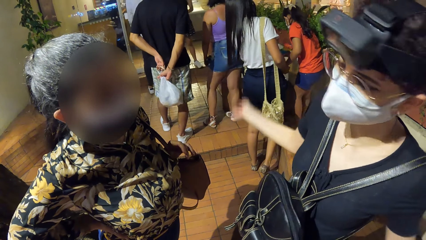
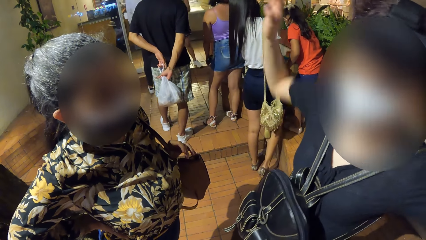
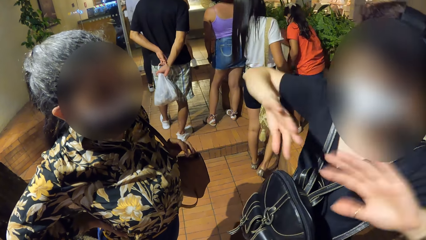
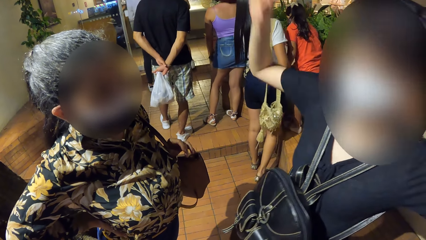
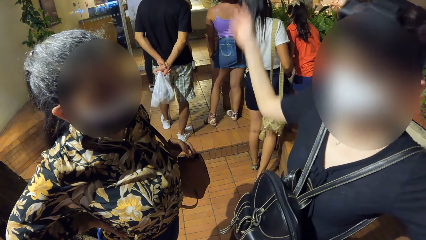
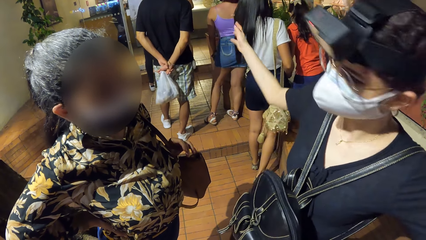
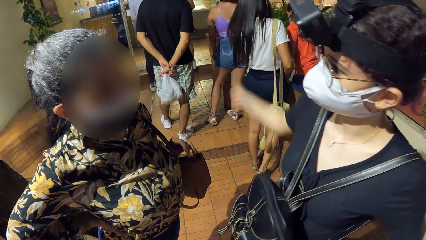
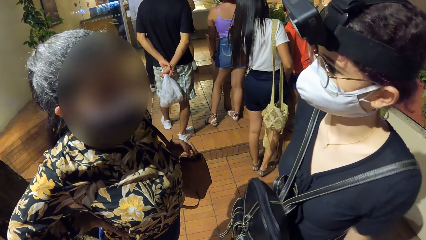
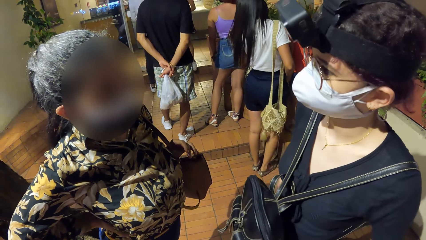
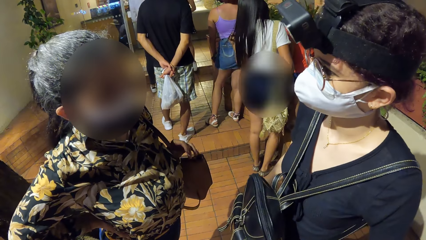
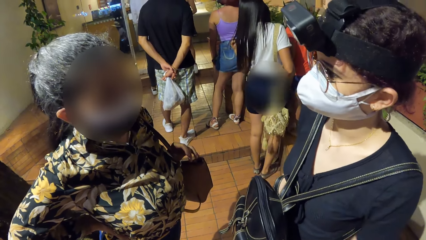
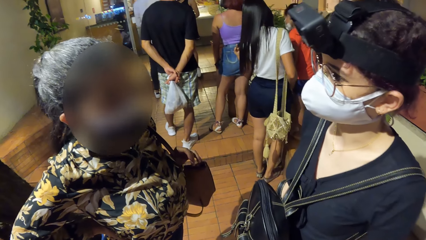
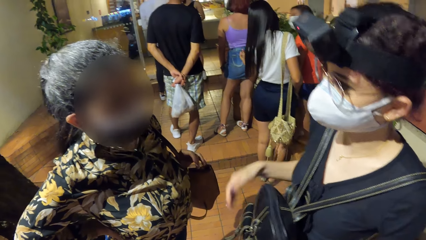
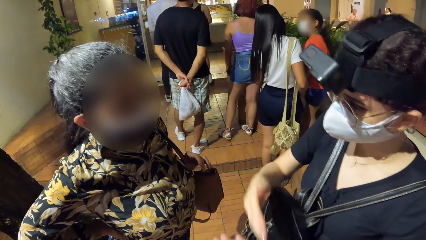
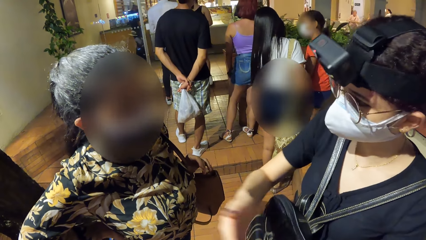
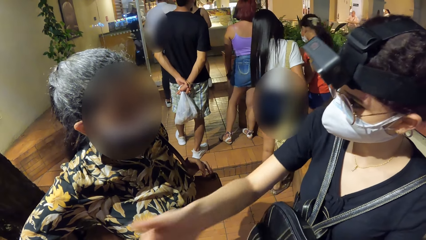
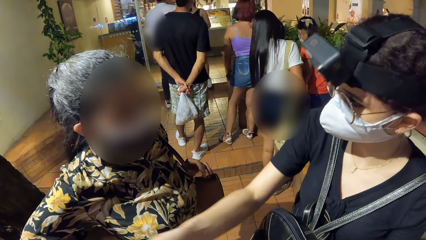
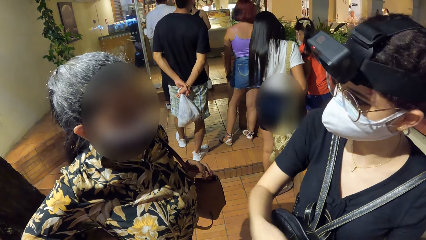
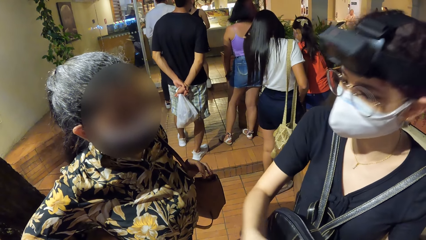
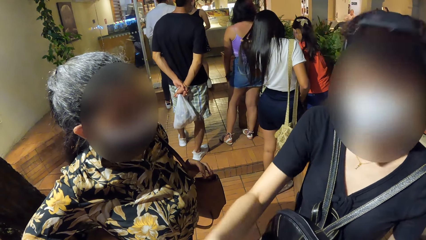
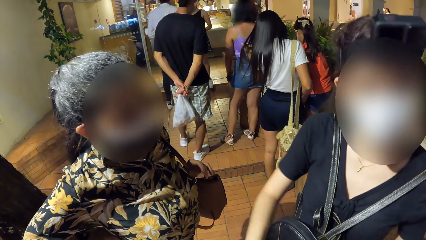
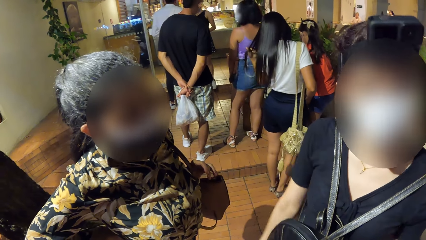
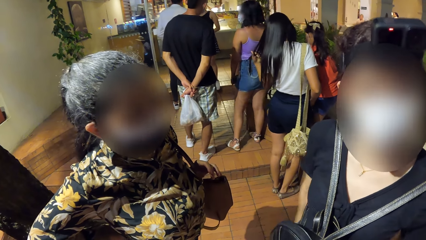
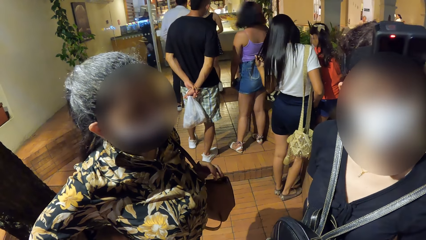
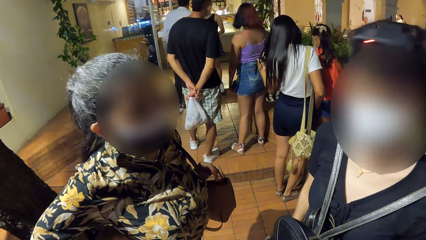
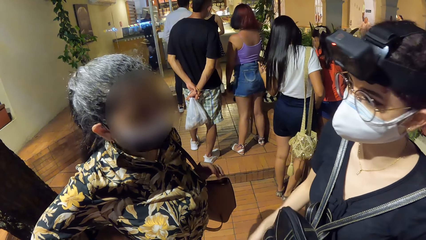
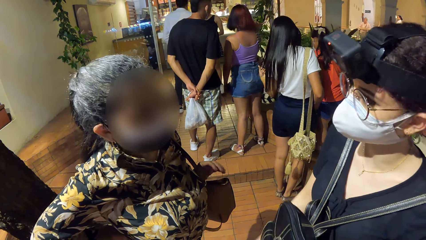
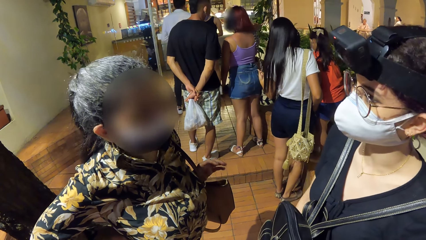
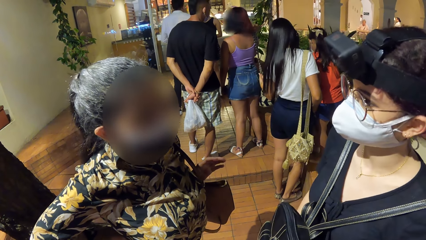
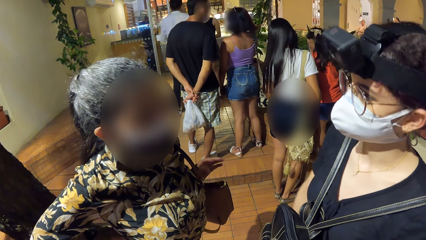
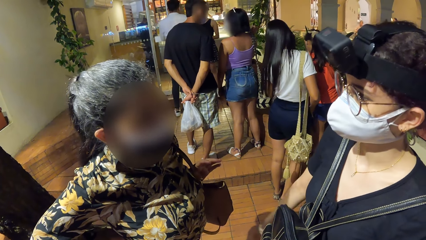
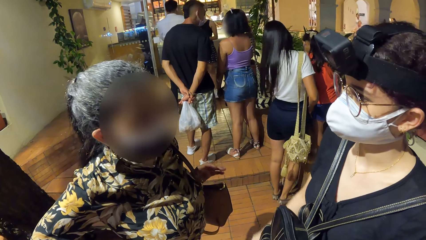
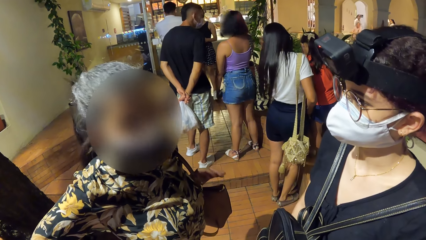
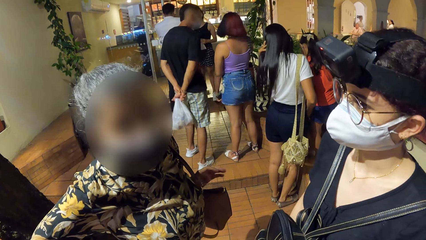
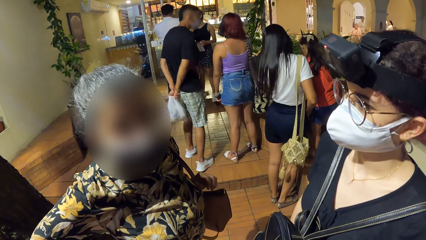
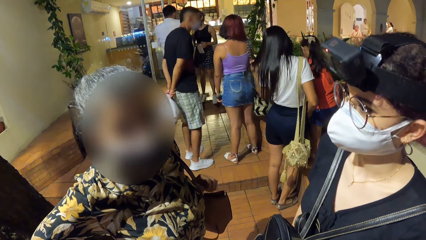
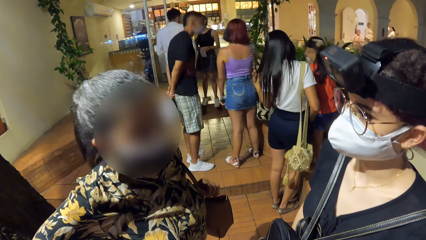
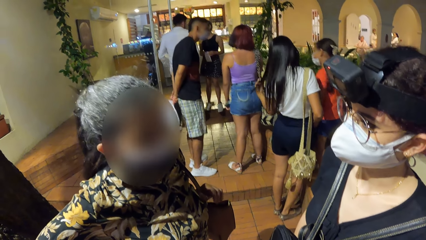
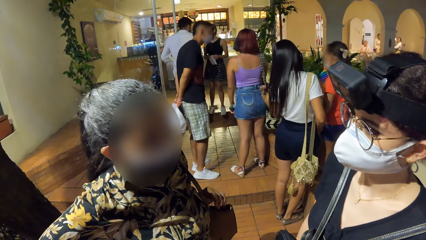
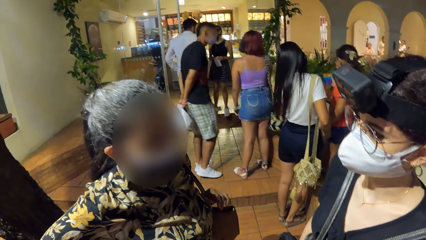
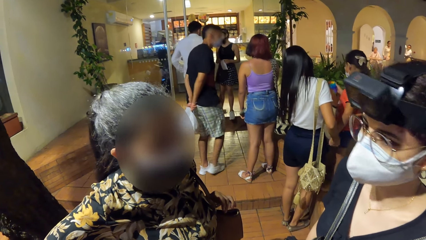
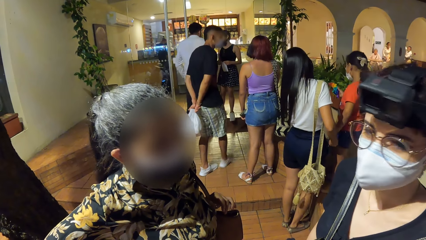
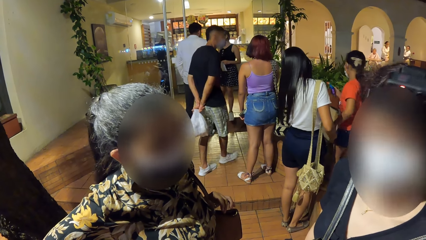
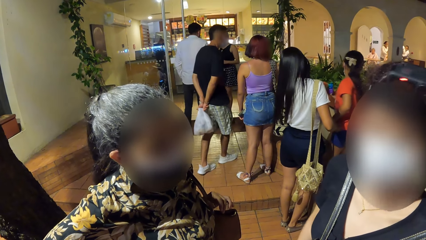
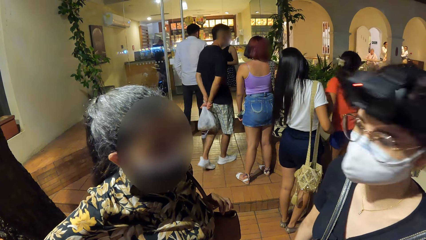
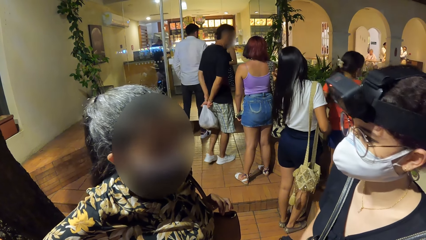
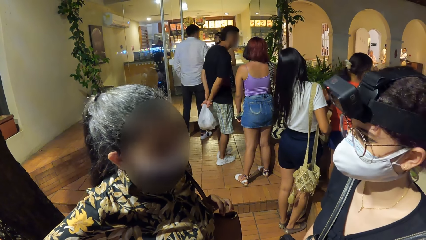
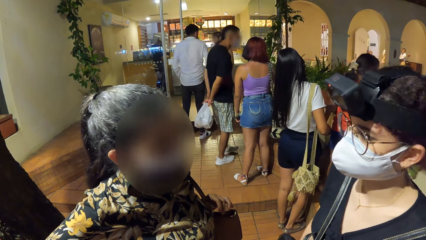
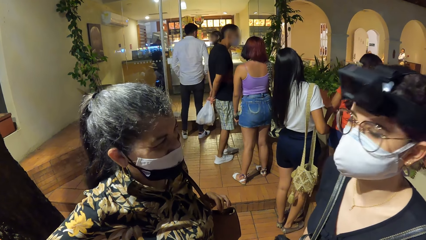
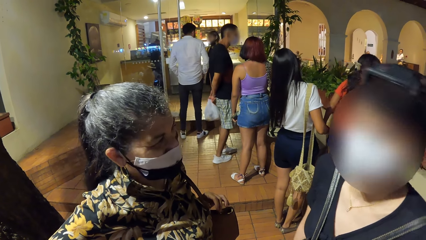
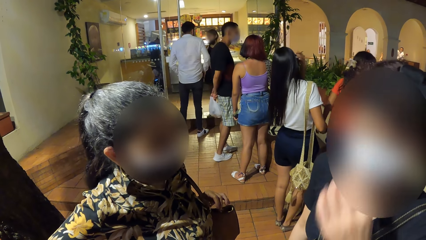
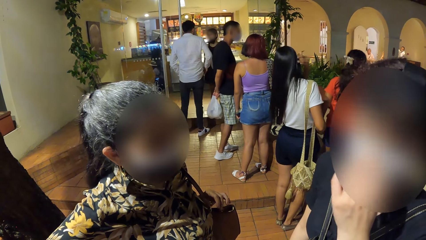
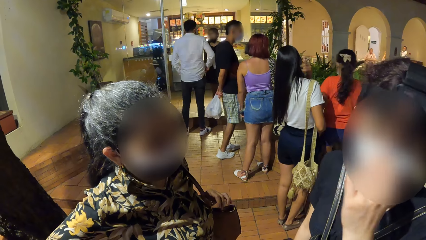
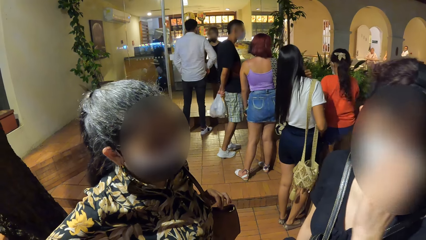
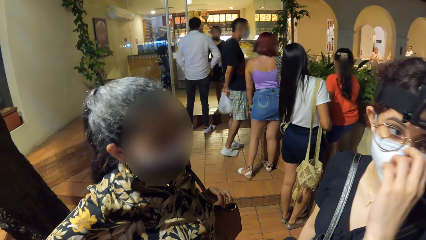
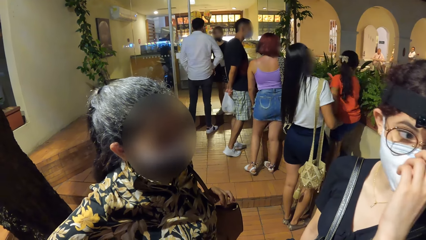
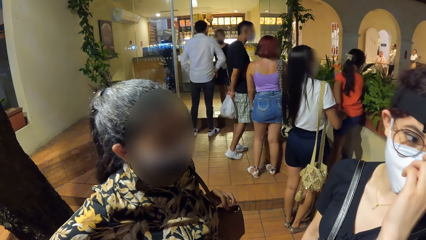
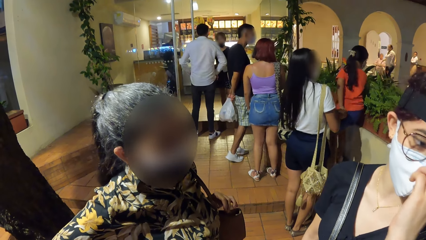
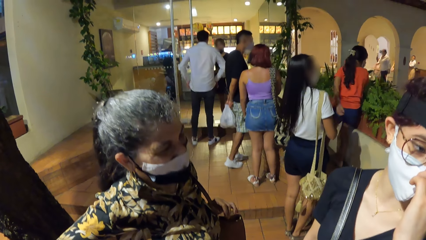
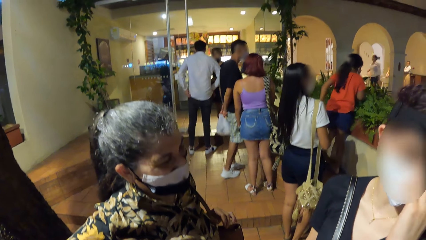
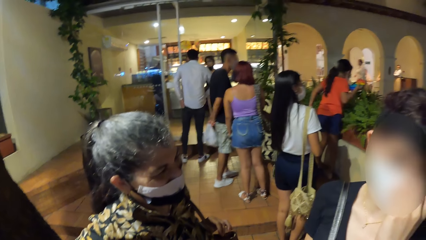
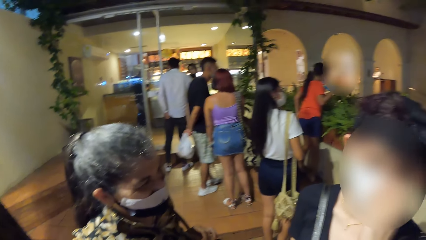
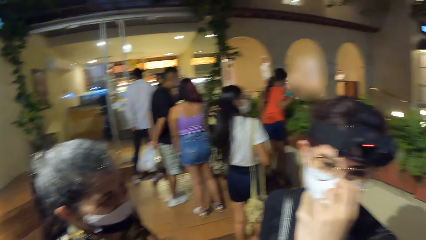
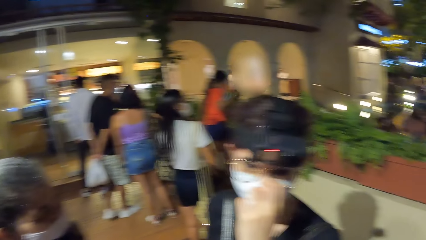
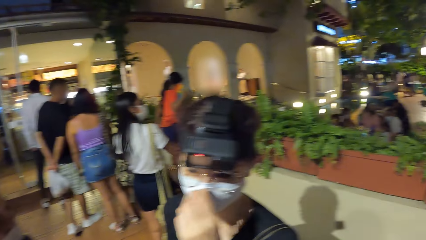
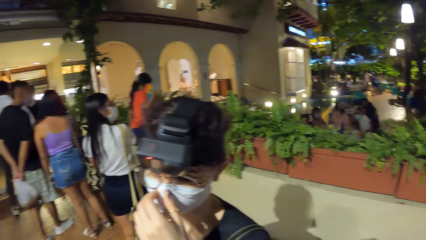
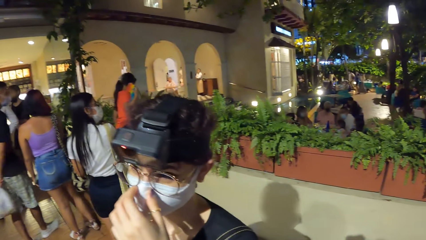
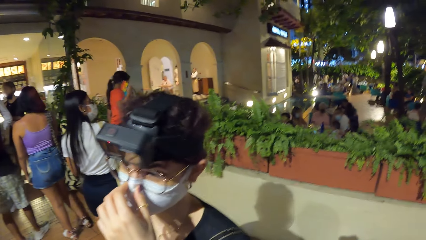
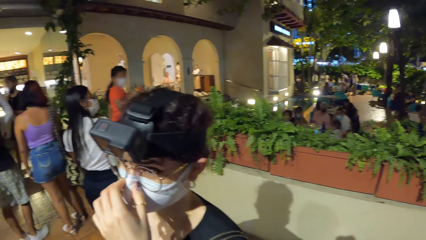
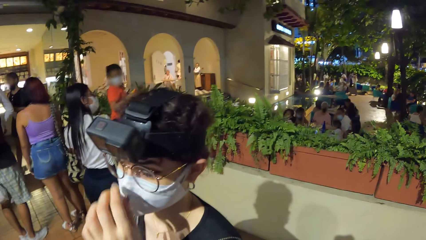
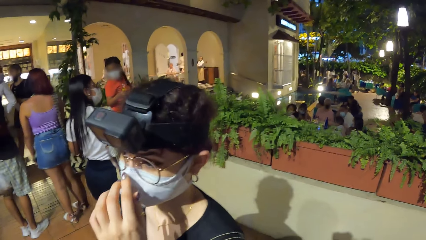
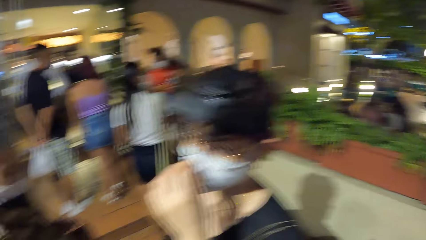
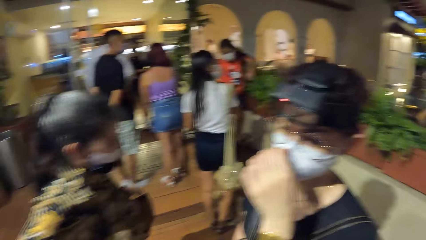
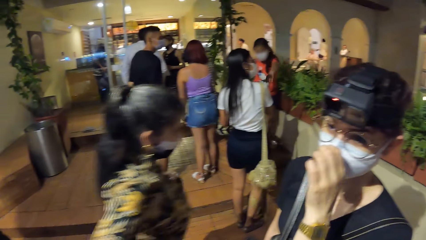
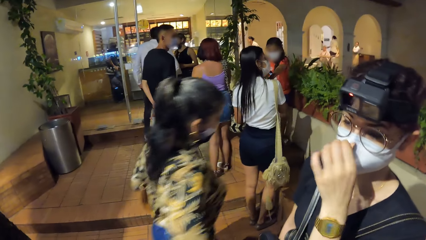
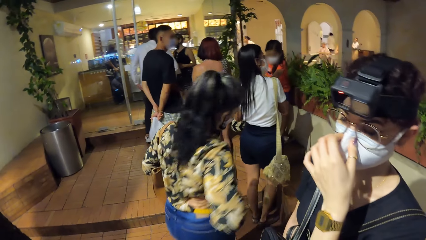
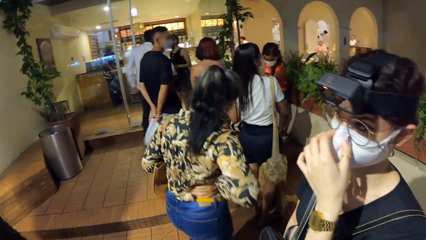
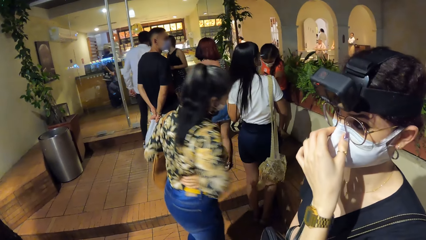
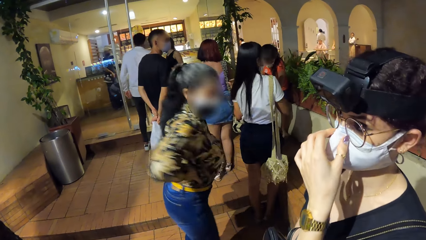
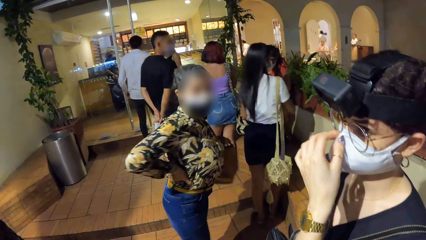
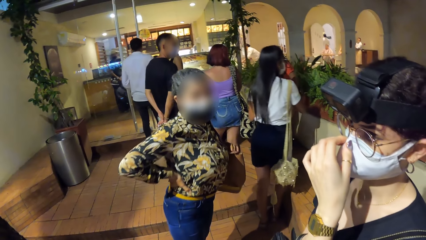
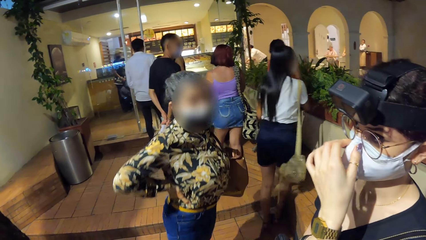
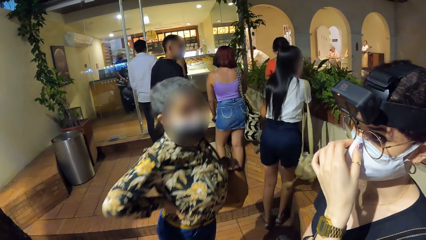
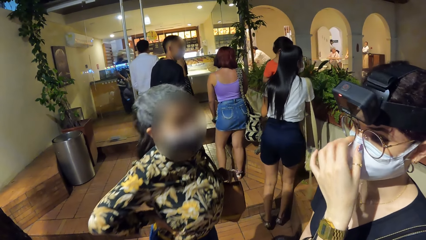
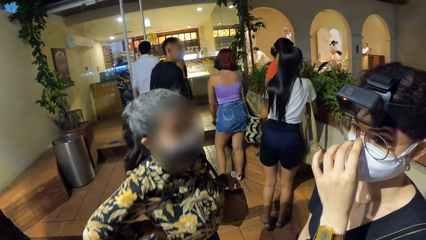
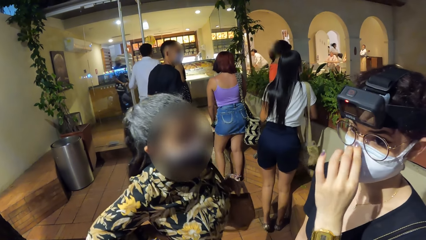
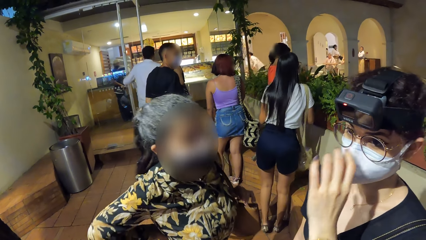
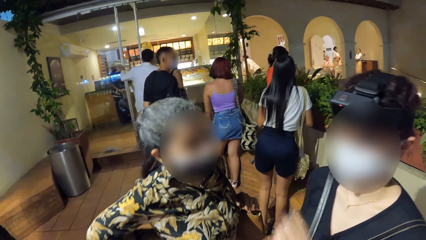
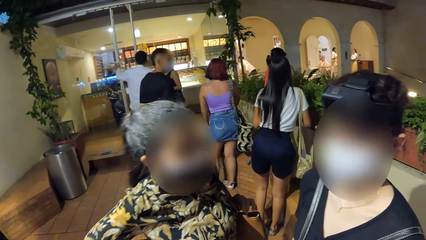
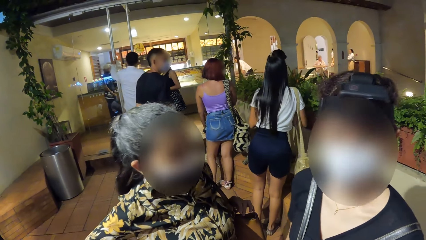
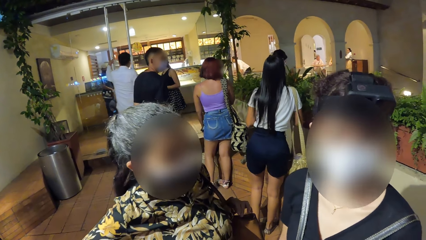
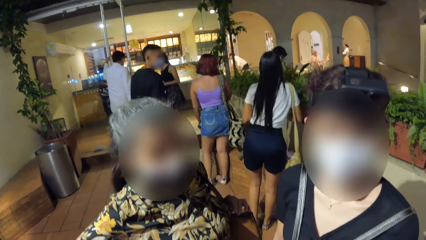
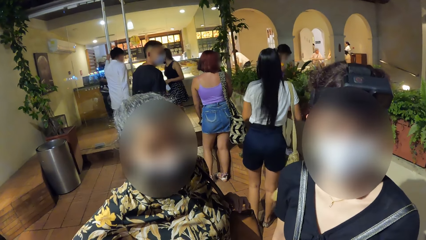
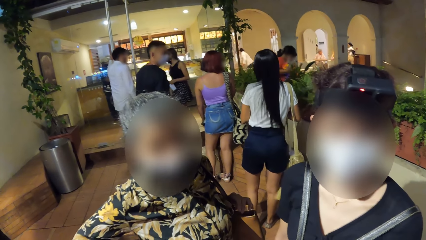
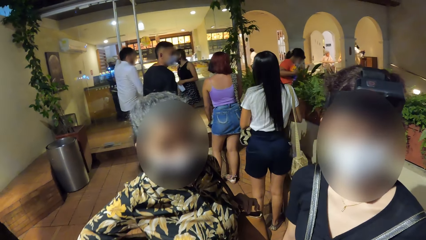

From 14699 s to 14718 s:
A woman gestures her hands. The woman gestures her hand. Another woman adjusts a facemask on her face with her left hand. The camera wearer looks around the restaurant. The first woman holds her mask. A third woman walks away from the first woman, turns around, and walks toward the first woman. A man places his left hand on a door. The first woman pulls her hand off the mask. Another man converses with a woman.
